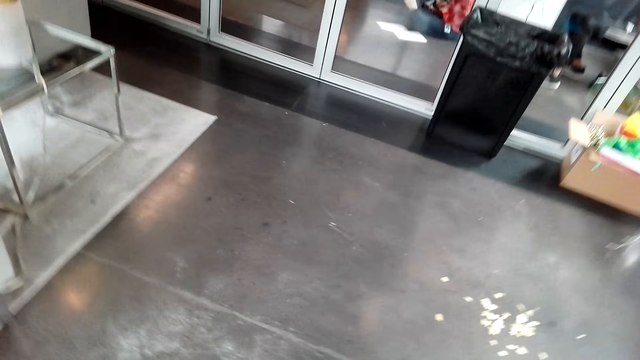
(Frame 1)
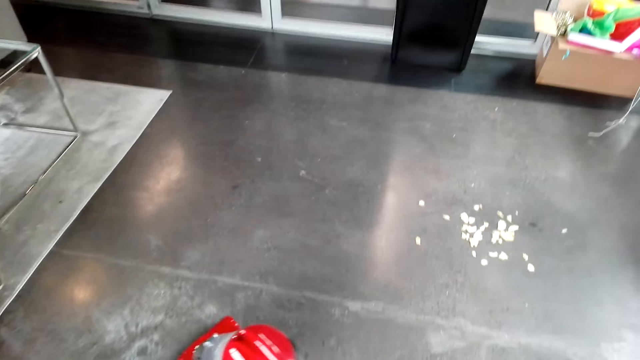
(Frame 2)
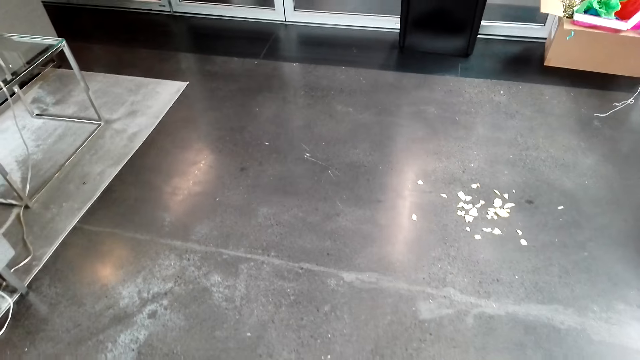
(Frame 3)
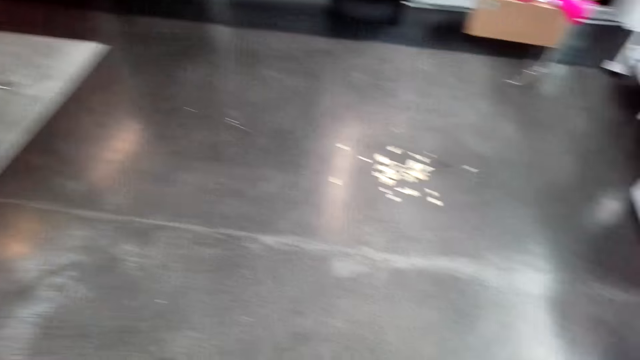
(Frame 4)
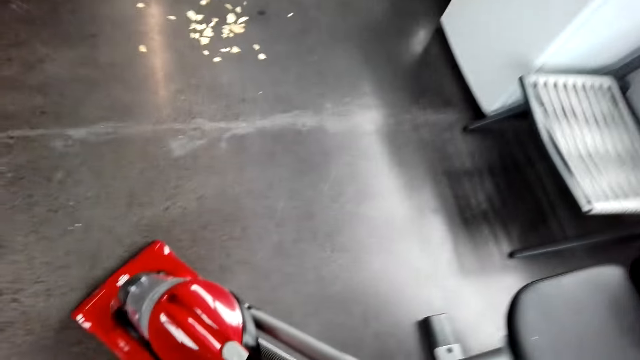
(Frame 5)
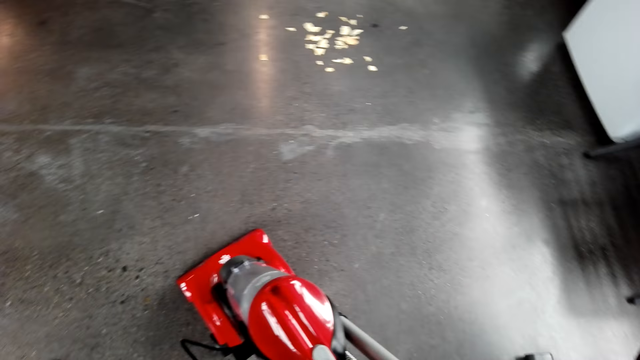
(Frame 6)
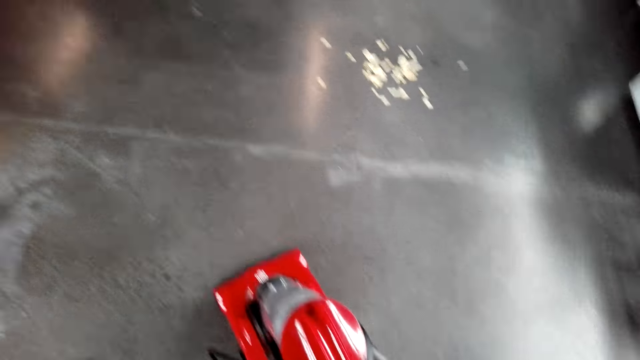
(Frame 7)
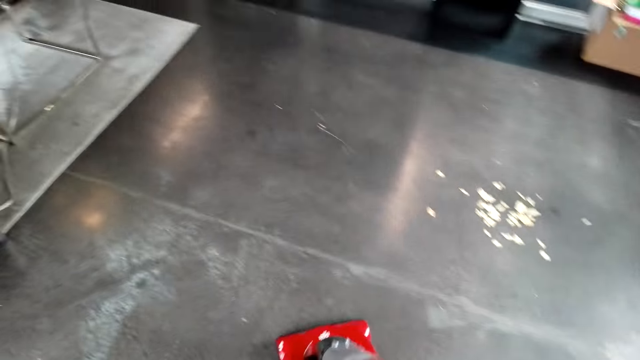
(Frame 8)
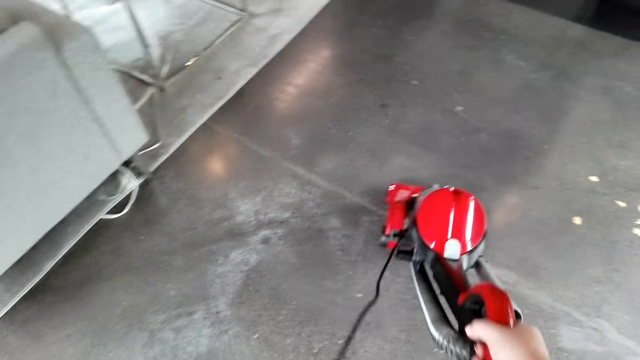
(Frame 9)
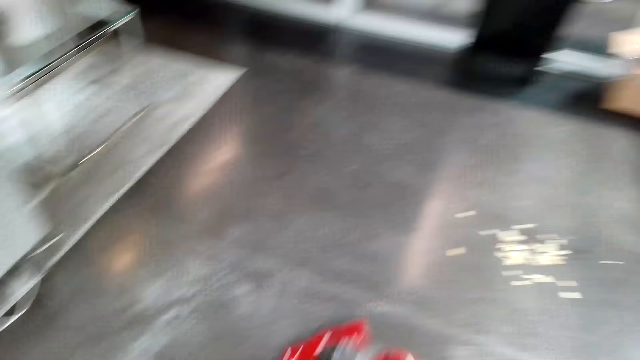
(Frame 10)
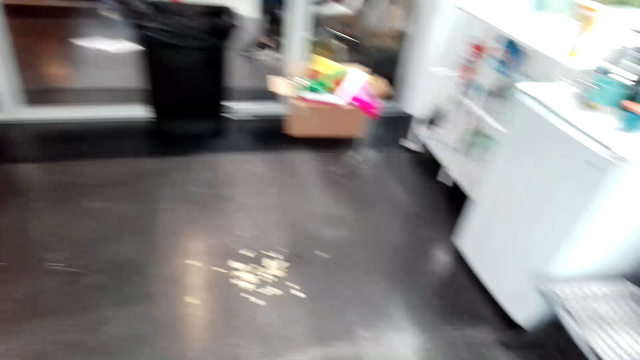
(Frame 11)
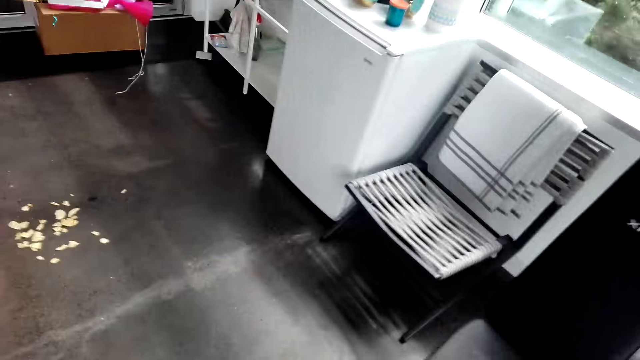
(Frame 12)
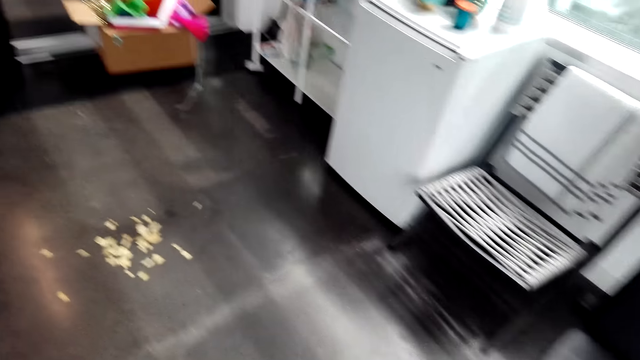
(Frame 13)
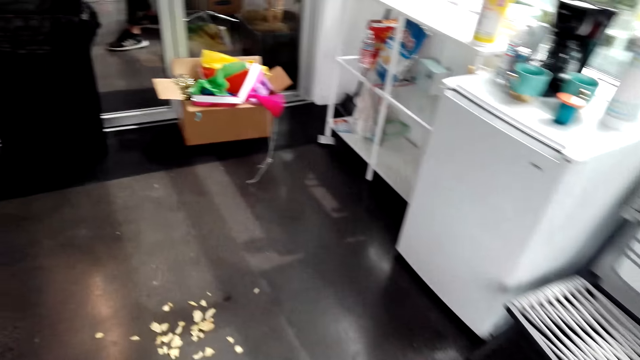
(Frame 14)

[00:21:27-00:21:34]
The camera wearer cleans the carpet with the carpet vacuum cleaner.

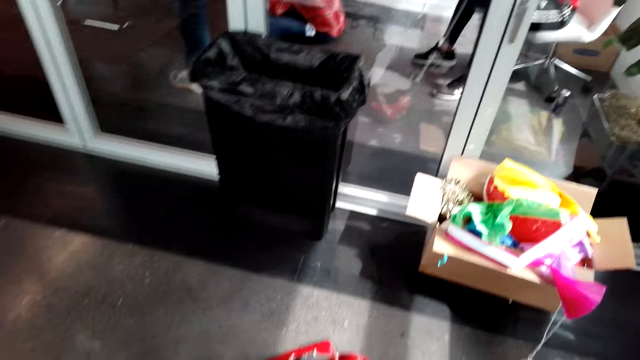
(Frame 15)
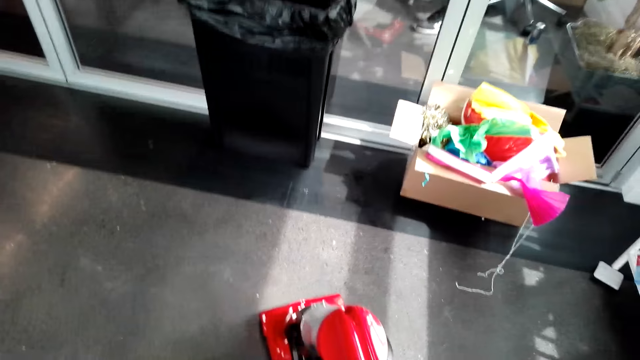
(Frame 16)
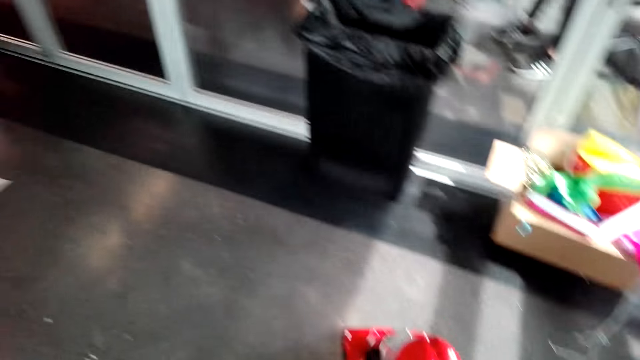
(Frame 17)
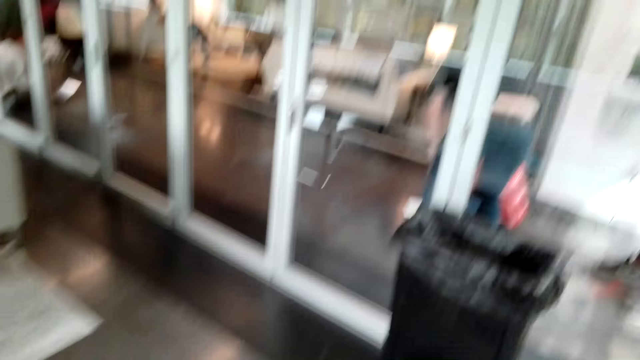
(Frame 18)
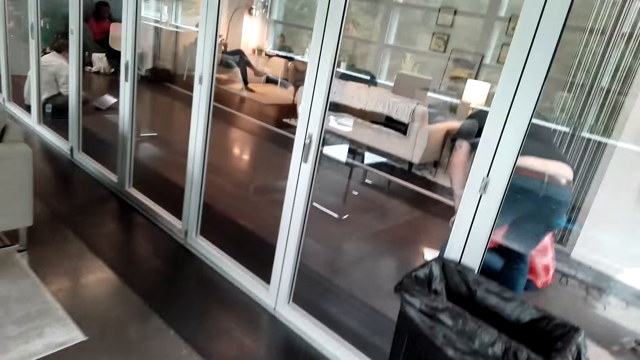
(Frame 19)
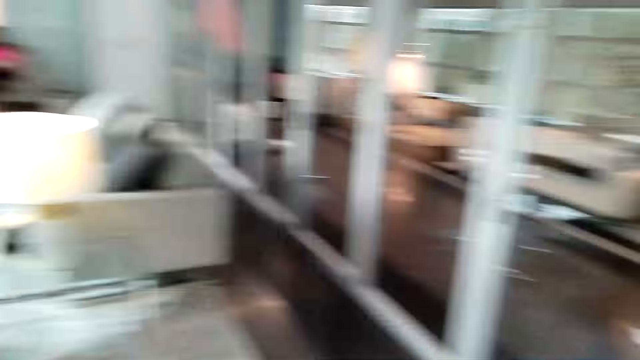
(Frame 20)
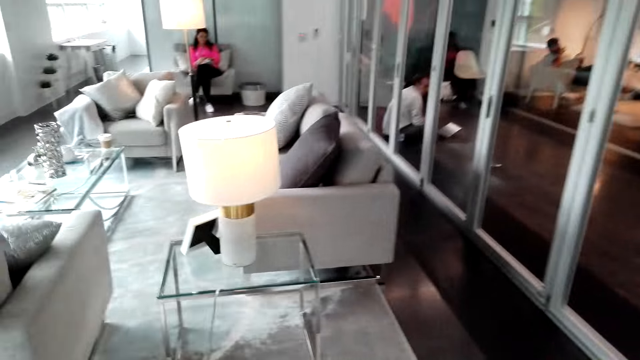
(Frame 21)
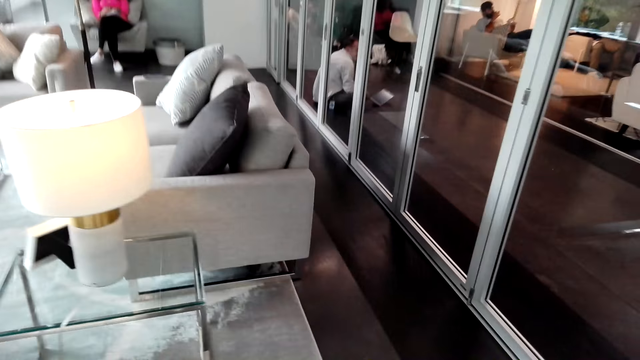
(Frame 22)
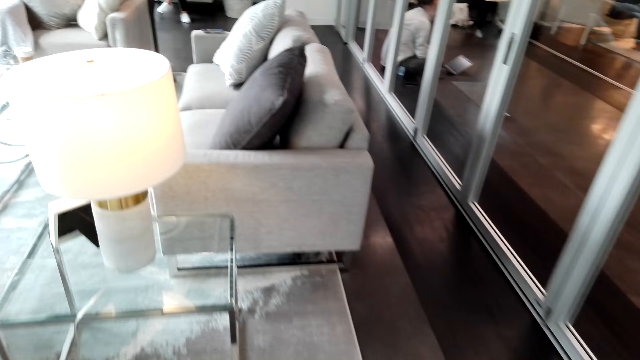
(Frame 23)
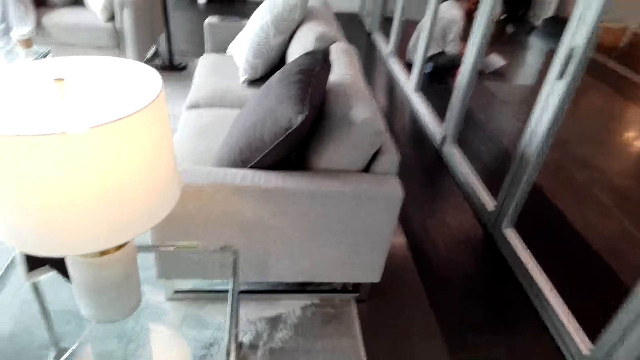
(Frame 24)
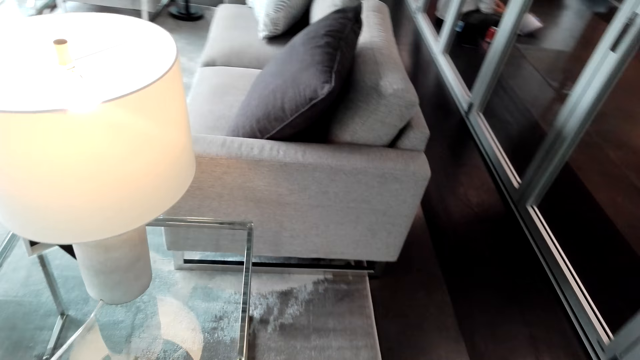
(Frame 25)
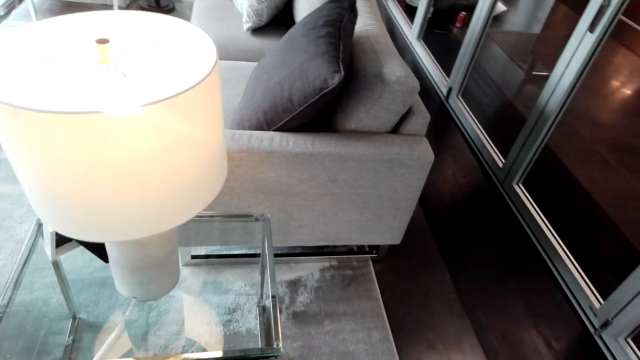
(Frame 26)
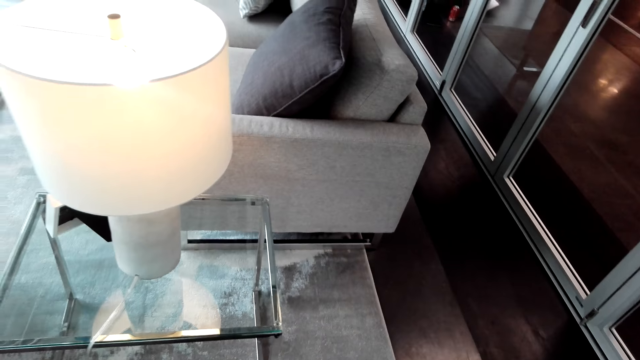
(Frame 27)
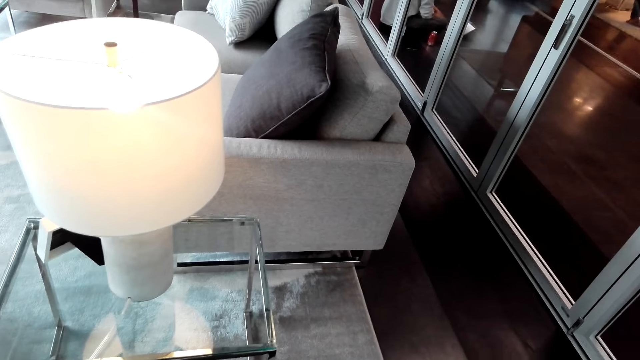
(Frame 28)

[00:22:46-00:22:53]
A person sits on the chair.

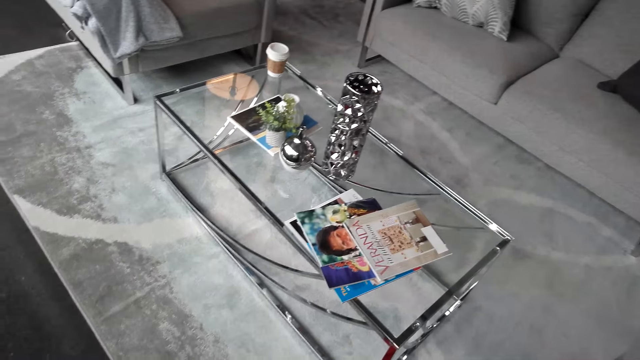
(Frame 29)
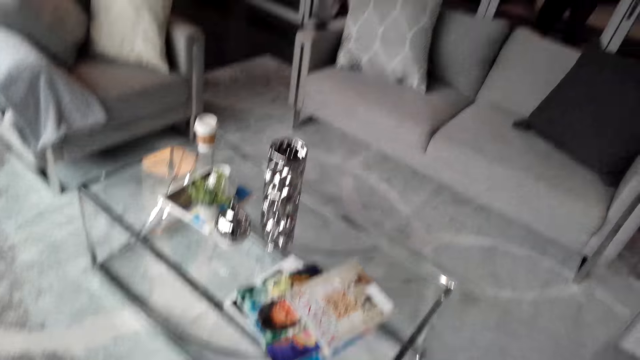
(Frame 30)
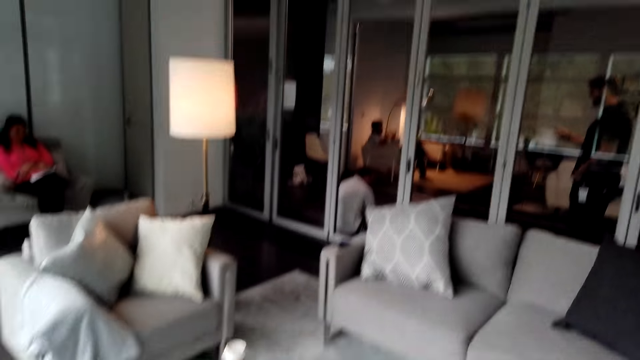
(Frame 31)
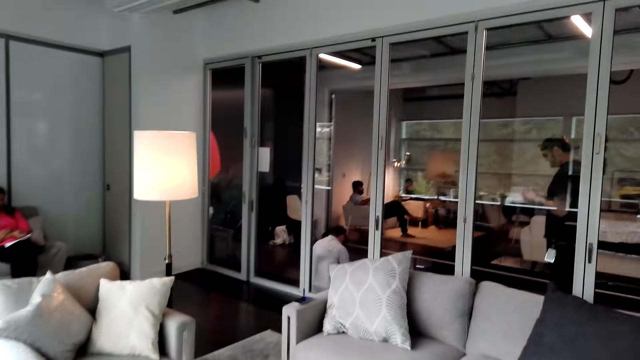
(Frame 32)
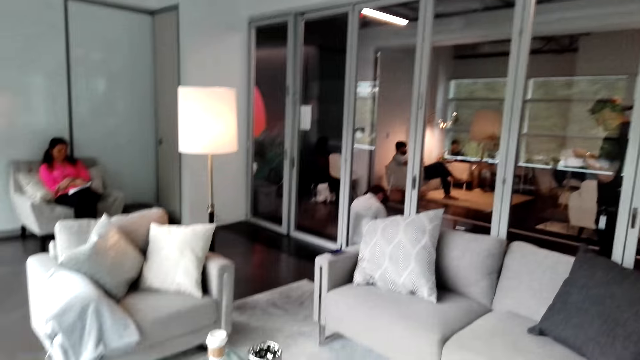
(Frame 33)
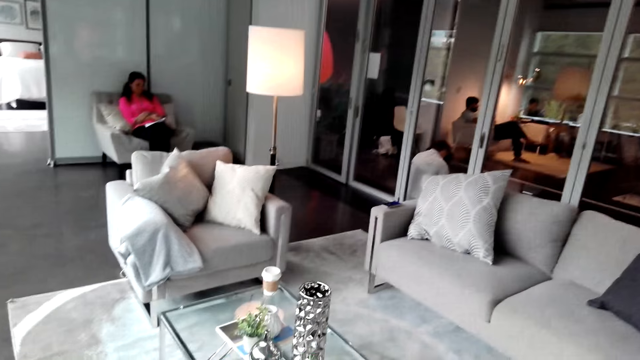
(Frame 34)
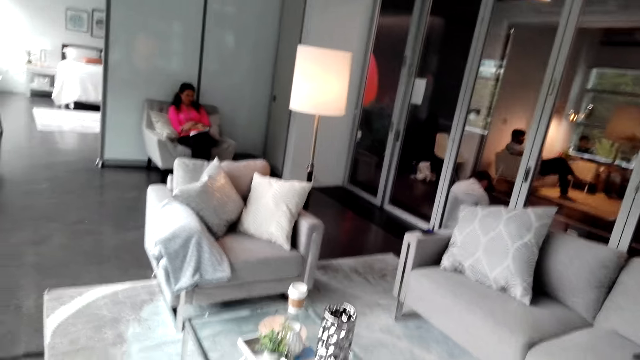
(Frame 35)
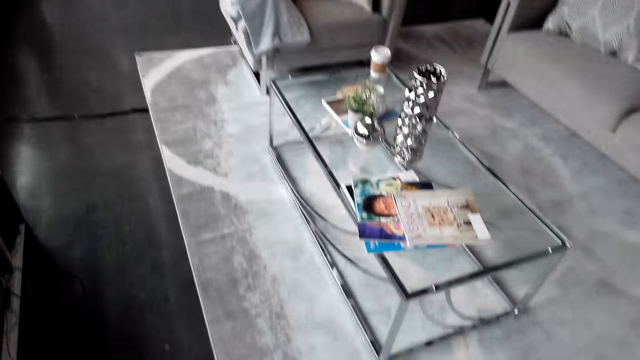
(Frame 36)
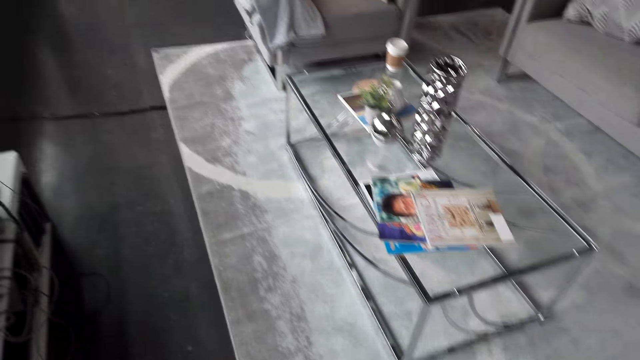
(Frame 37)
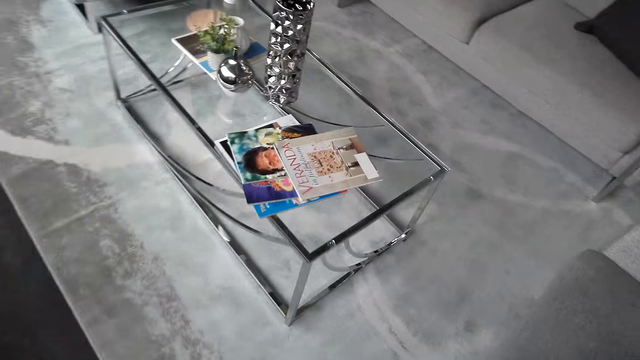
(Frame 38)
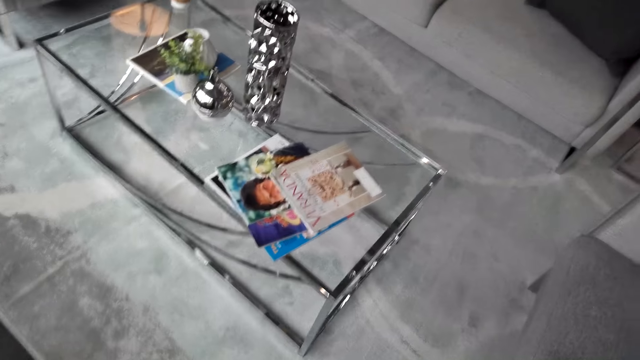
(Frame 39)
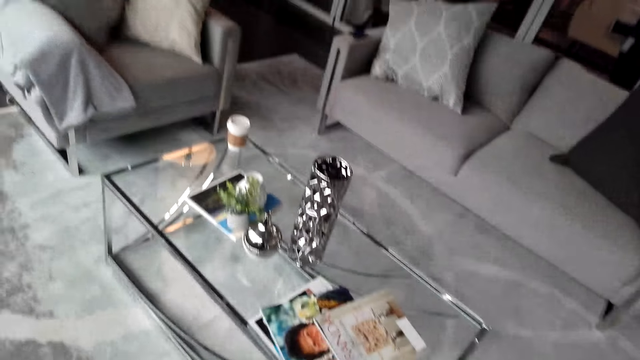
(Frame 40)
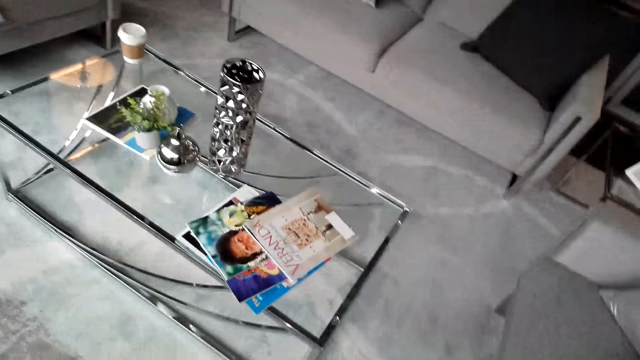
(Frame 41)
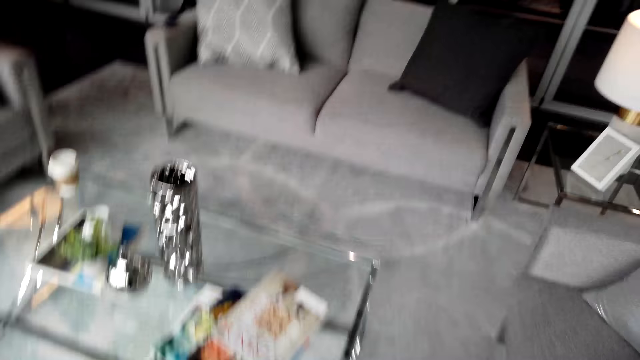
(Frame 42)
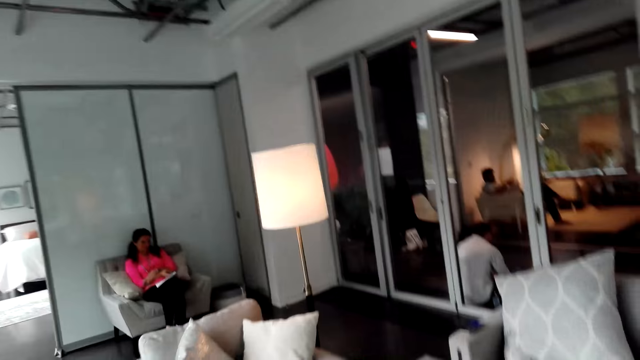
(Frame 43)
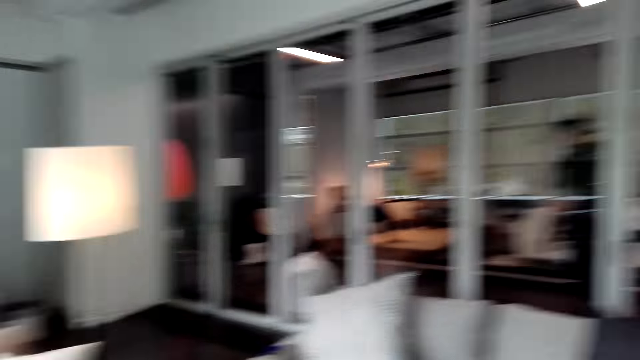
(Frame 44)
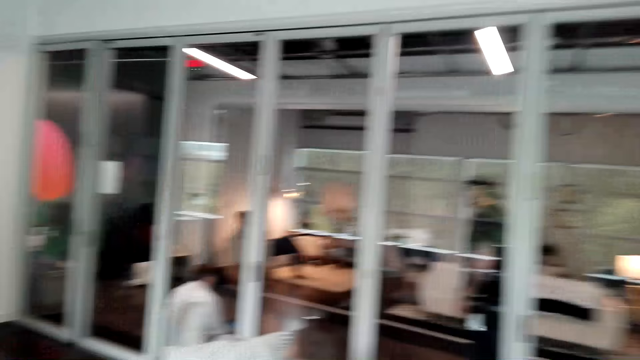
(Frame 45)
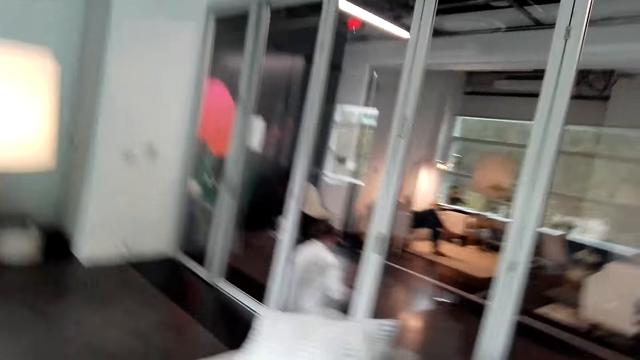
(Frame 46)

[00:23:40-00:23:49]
The camera wearer stops cleaning. They walk in the room.
